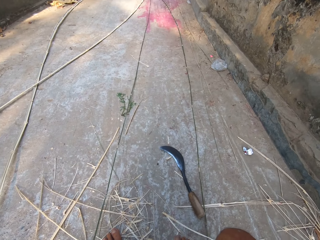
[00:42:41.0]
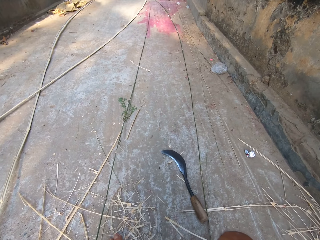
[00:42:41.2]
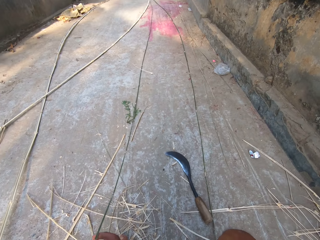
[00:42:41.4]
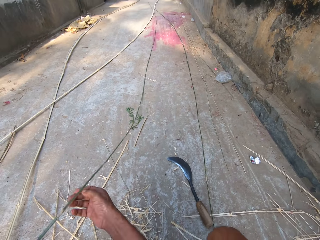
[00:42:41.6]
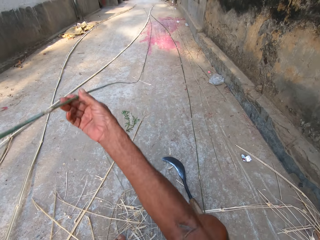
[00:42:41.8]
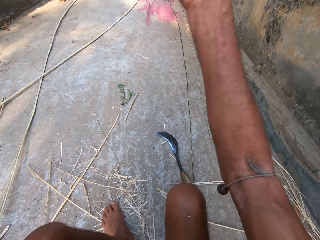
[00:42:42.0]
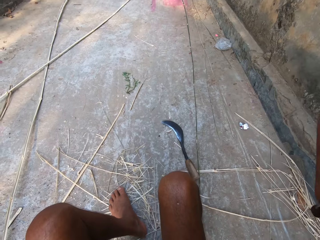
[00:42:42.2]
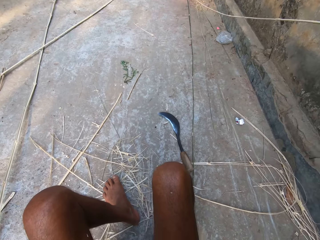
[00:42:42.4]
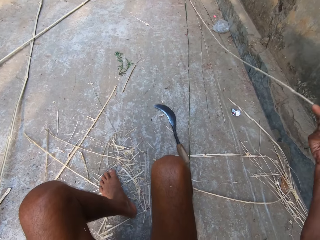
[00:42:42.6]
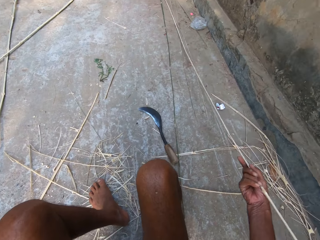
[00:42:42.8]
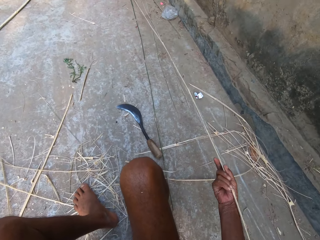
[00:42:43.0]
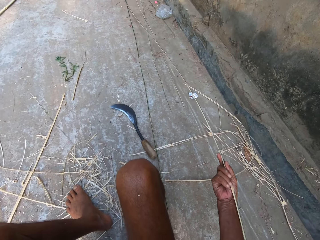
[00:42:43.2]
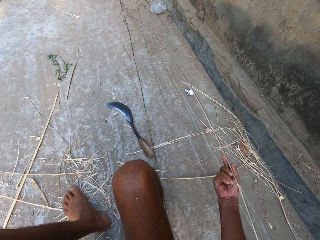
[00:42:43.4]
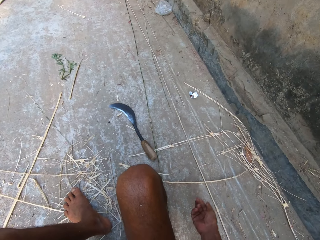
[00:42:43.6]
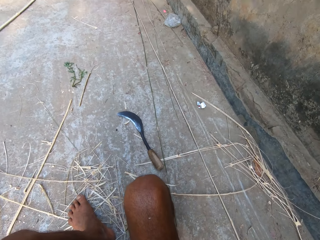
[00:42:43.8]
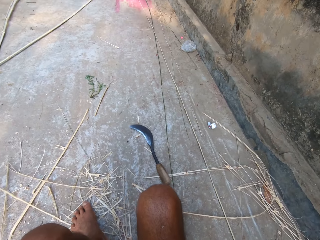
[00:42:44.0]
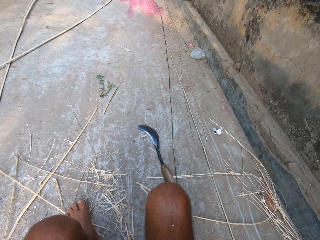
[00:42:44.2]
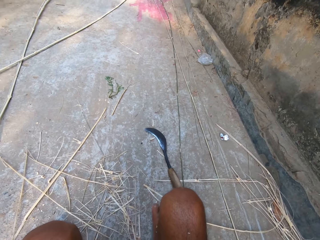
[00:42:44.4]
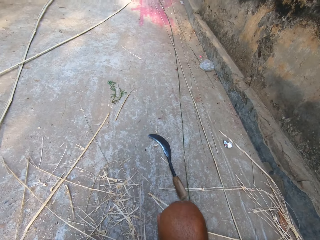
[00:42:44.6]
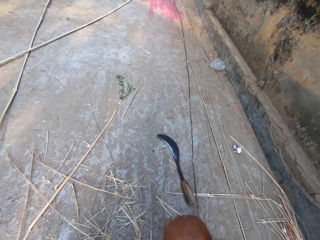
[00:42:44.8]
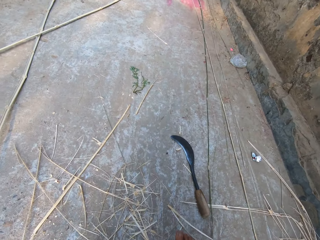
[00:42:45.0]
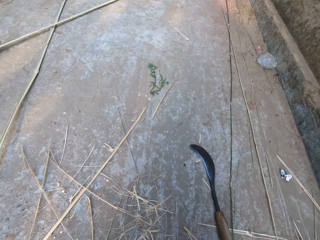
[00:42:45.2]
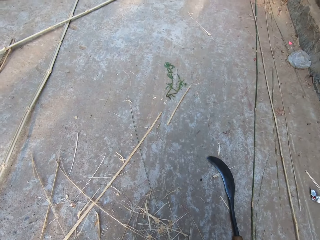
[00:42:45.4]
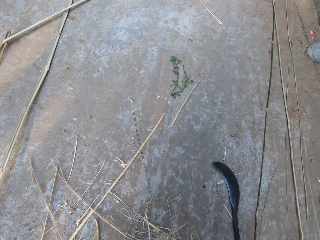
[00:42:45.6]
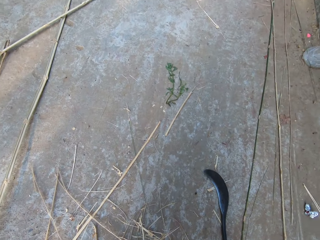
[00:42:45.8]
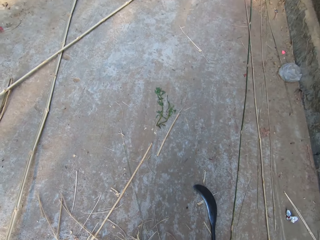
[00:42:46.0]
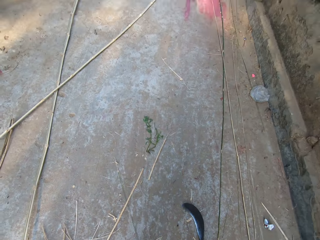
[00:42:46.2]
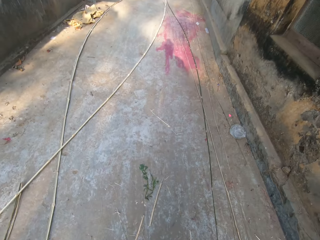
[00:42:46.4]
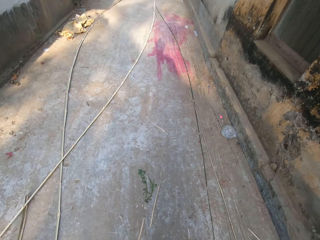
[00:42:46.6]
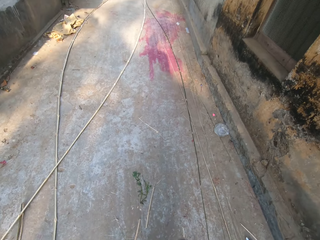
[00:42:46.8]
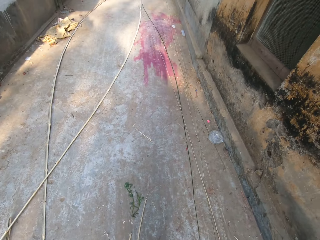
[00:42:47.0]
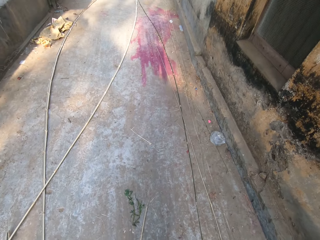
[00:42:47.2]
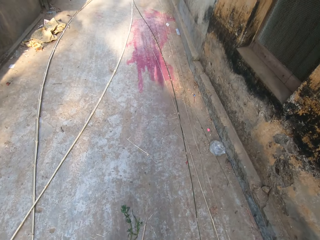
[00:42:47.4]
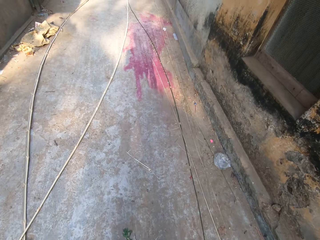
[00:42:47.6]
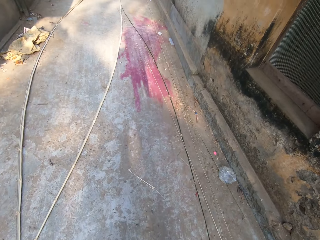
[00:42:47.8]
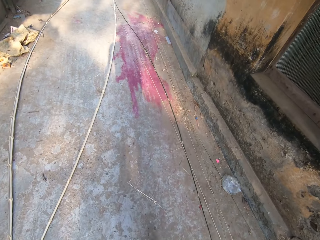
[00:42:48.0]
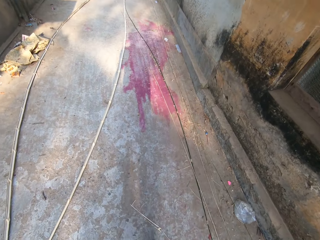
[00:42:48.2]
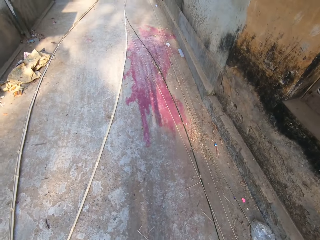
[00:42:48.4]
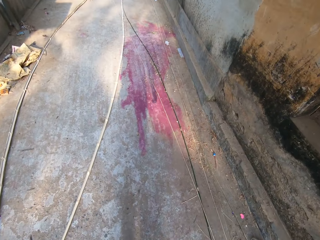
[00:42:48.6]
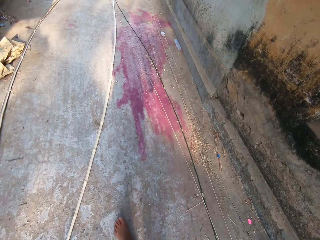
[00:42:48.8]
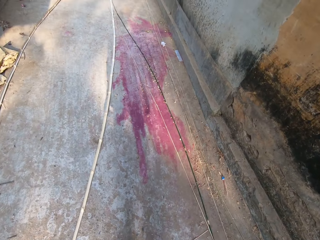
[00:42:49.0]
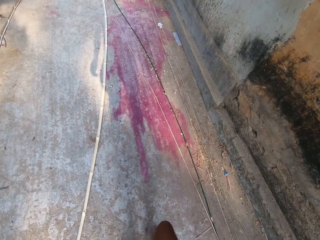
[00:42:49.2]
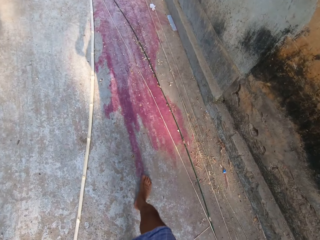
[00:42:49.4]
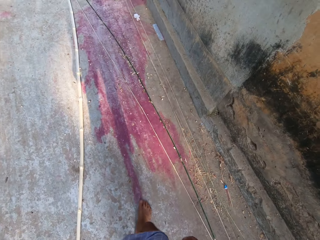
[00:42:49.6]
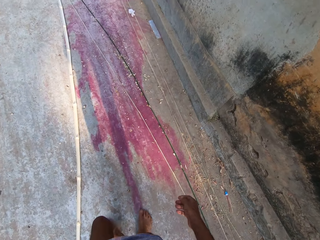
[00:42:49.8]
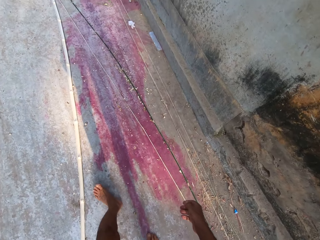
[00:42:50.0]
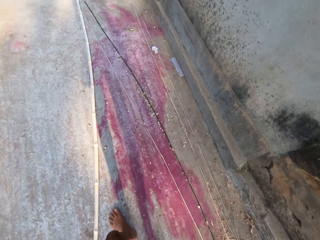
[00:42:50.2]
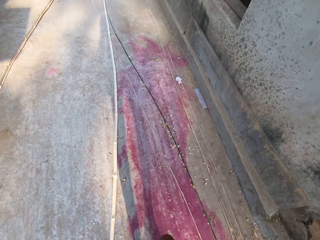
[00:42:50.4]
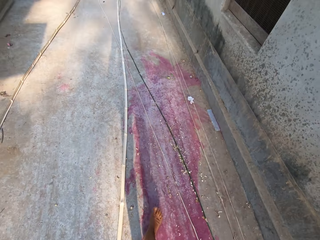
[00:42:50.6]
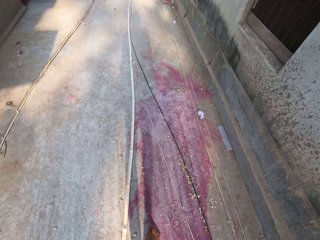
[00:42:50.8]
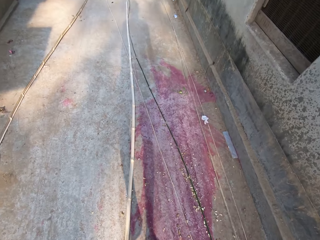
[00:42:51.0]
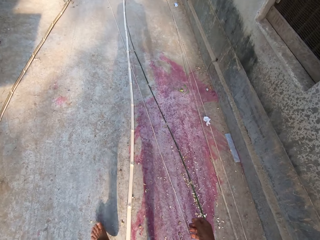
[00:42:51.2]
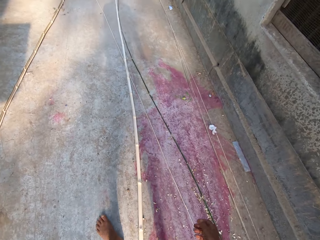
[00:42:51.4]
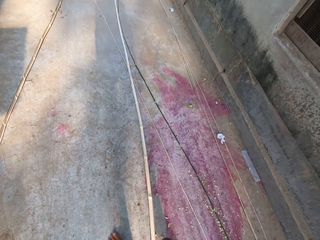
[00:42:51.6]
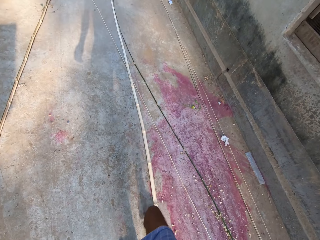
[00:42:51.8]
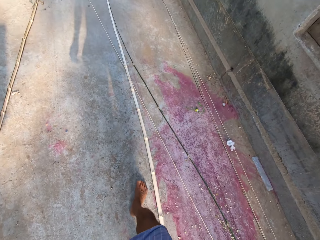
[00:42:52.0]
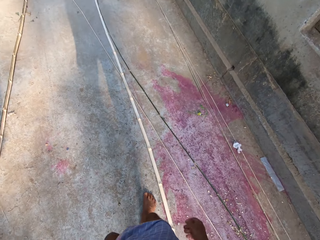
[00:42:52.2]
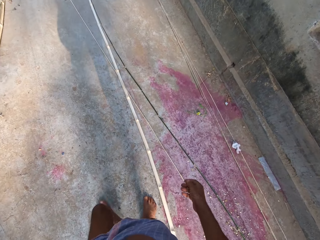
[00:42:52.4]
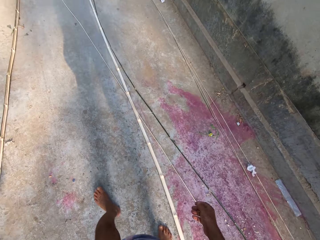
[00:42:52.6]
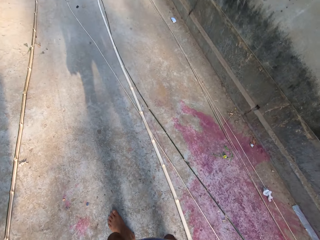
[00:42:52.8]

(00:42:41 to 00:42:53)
The camera wearer places the bamboo strip on the ground with his right hand. He stands up. He walks across the corridor.

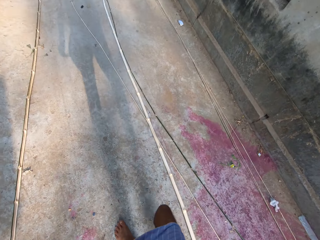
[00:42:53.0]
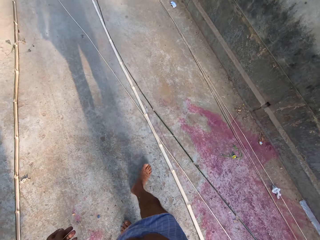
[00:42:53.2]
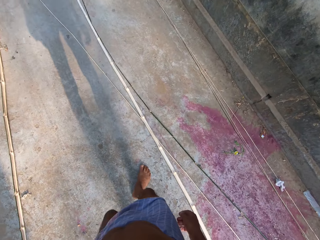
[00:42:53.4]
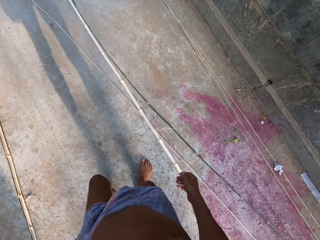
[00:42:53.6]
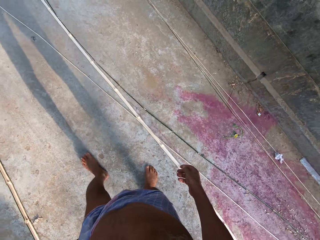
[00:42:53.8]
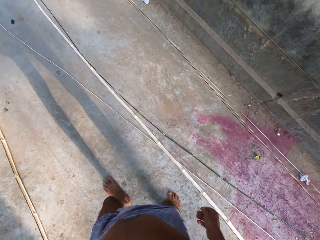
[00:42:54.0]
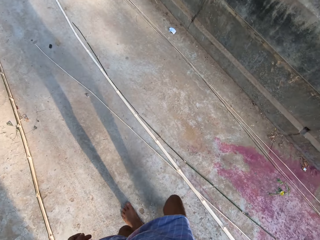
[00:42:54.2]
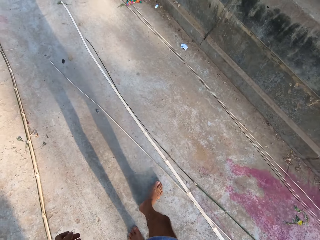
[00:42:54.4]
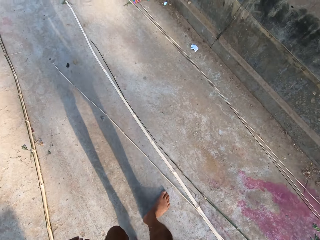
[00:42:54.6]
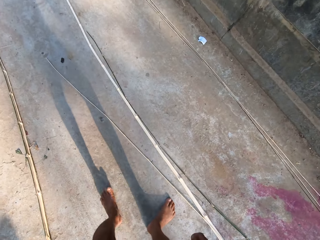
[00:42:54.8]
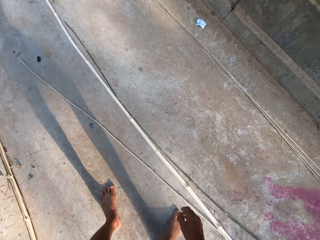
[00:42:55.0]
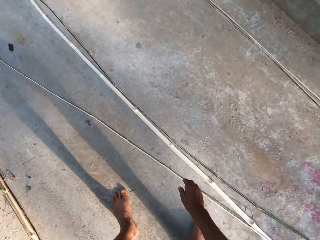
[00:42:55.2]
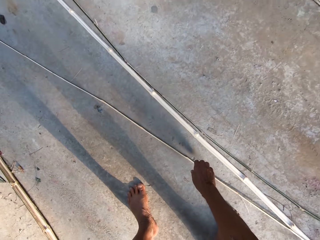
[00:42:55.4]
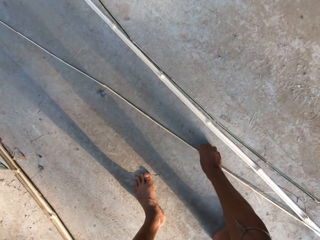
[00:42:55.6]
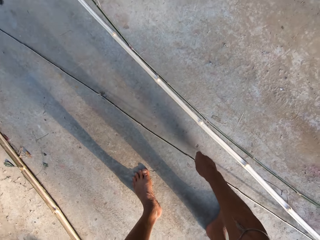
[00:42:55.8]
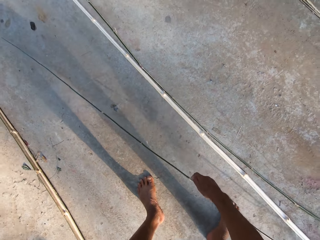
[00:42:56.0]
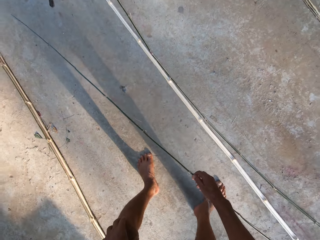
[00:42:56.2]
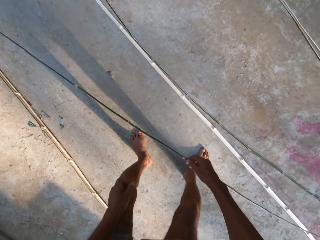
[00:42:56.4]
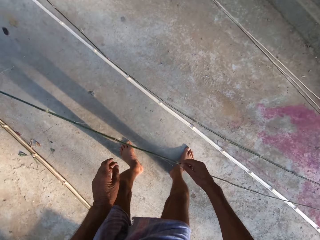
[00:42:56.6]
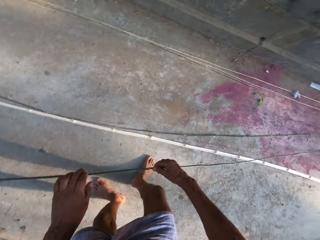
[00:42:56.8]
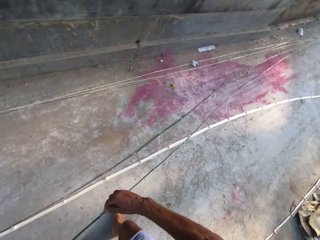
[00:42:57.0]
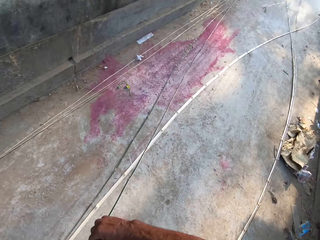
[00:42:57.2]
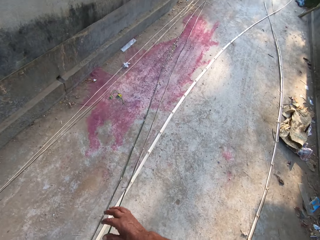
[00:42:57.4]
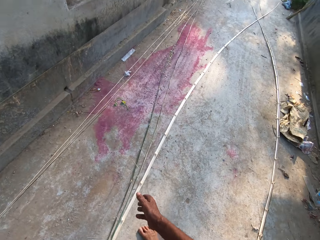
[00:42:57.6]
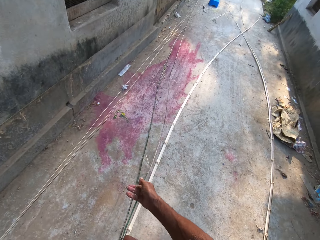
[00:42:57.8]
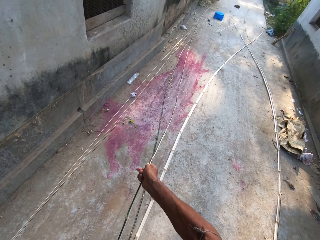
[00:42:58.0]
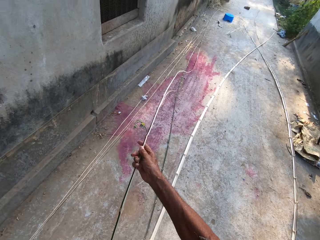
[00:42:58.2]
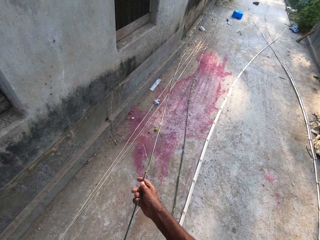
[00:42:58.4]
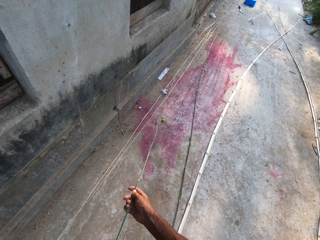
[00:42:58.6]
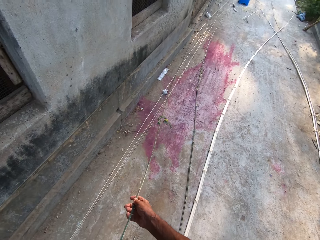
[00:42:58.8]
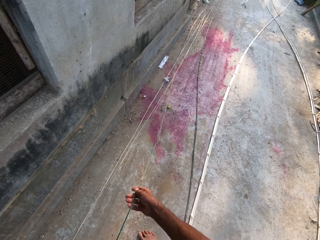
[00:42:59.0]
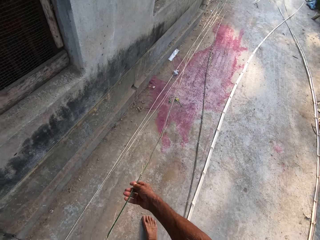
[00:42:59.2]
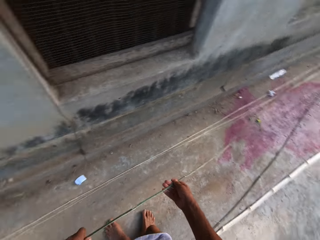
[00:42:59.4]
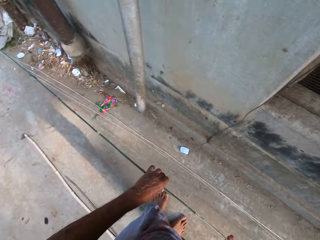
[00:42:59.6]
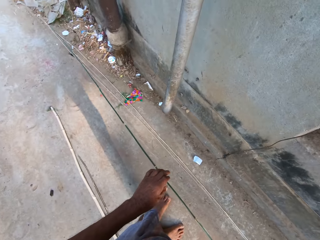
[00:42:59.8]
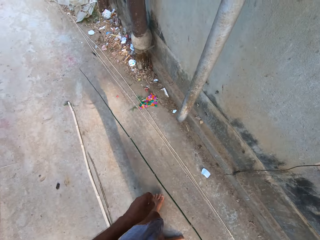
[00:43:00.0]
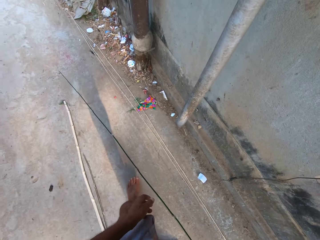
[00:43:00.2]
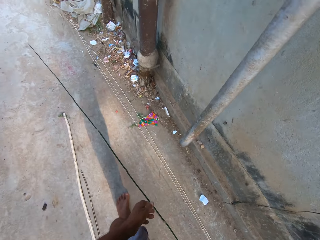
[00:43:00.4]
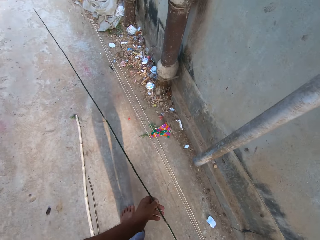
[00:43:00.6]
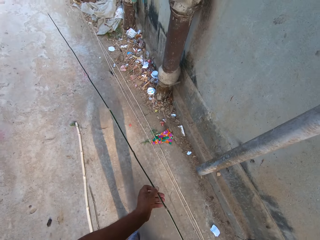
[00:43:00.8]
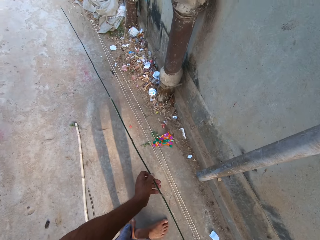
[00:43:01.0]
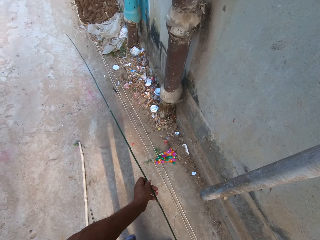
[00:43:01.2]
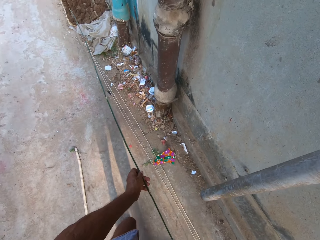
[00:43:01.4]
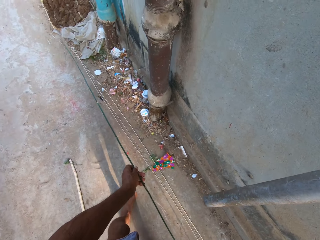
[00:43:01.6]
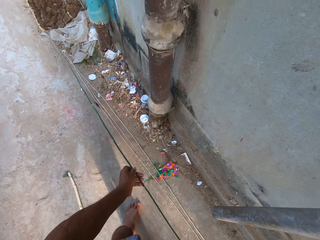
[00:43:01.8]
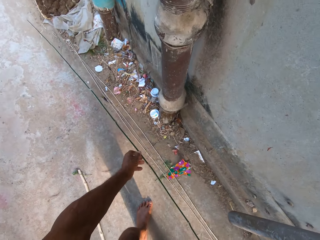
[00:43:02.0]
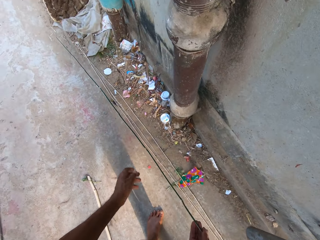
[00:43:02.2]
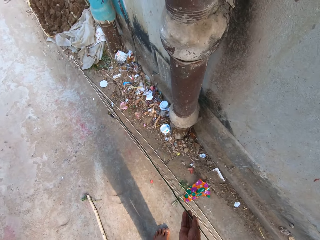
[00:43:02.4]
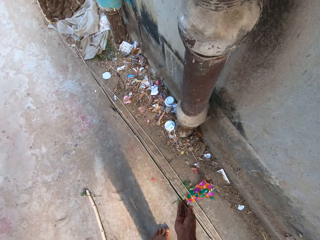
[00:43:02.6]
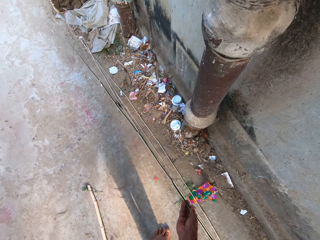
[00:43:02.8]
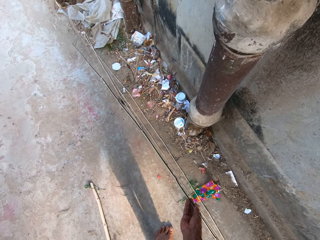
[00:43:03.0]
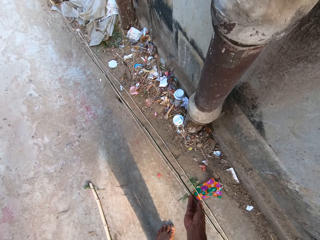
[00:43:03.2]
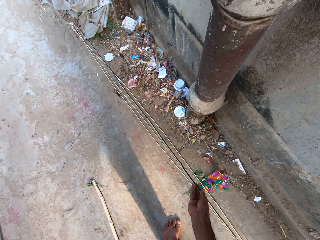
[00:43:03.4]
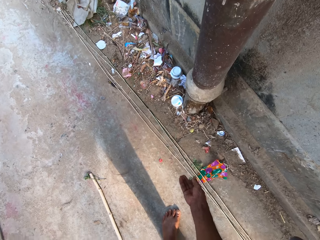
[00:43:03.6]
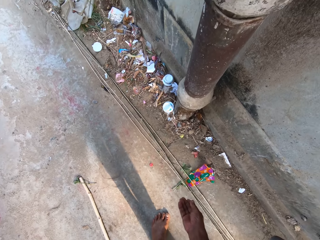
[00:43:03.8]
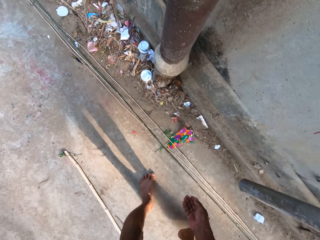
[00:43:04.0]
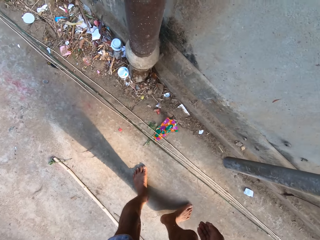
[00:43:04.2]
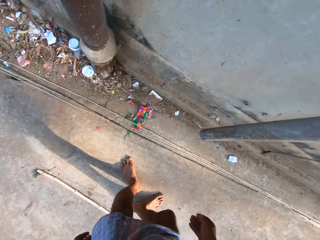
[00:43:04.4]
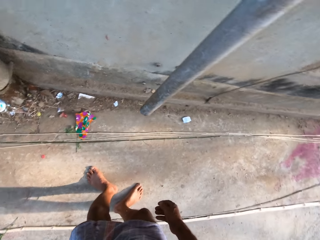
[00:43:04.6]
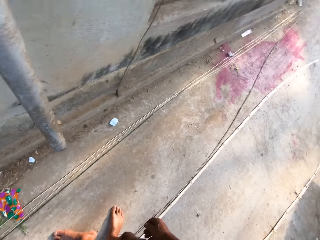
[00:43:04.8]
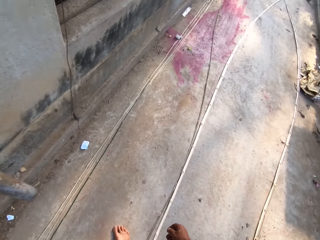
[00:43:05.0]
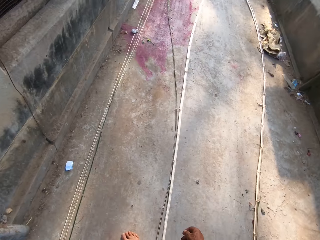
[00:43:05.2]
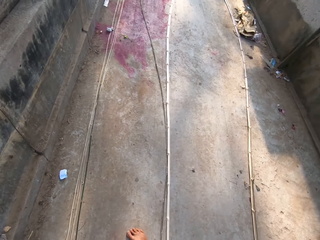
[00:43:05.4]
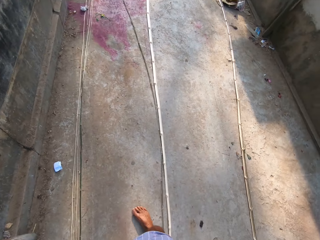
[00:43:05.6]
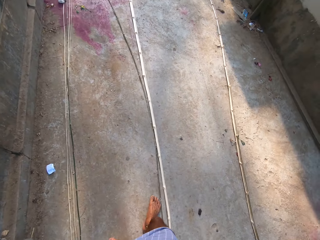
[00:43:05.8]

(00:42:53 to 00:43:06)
The camera wearer picks up a bamboo strip from the ground with his right hand. He adjusts the bamboo strip on the ground with both hands. He looks at something. He places the bamboo strip on the ground with his right hand.
